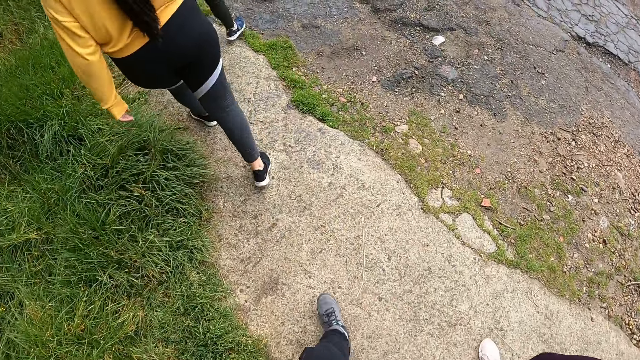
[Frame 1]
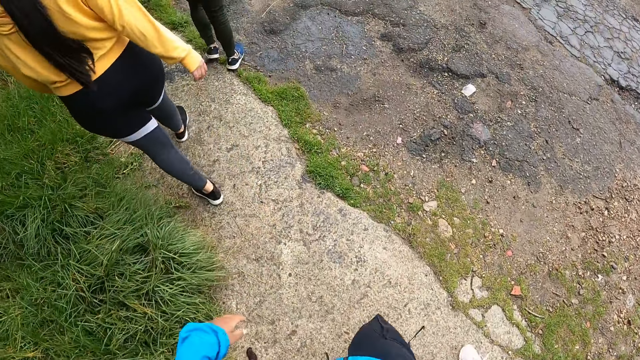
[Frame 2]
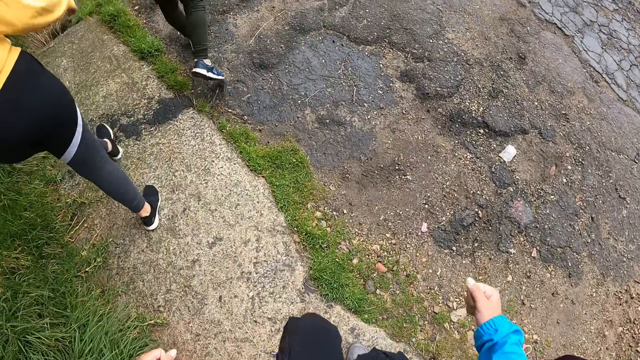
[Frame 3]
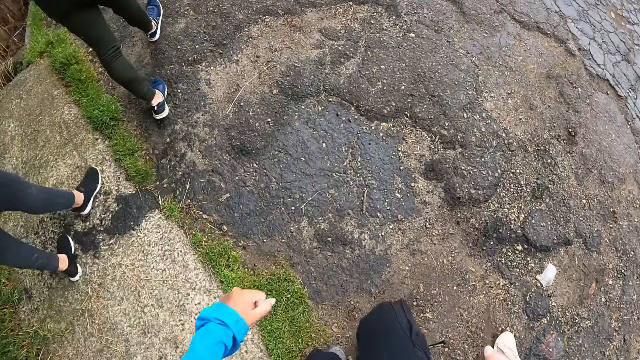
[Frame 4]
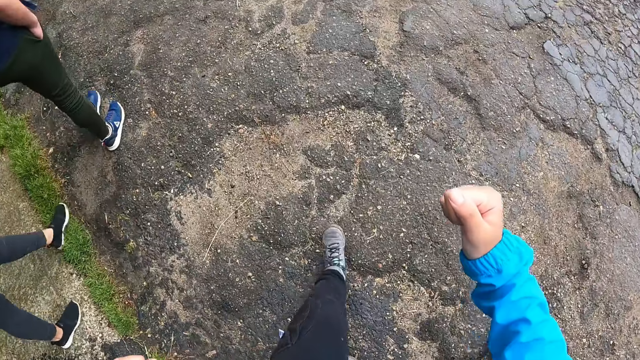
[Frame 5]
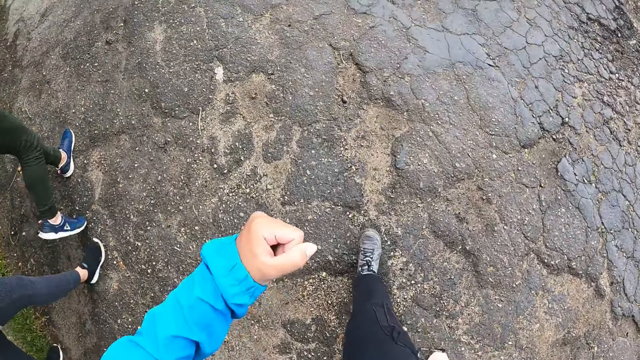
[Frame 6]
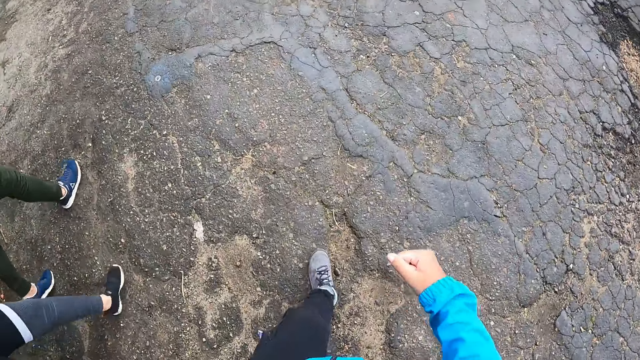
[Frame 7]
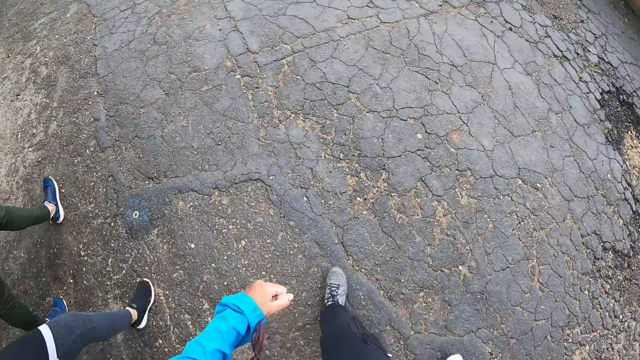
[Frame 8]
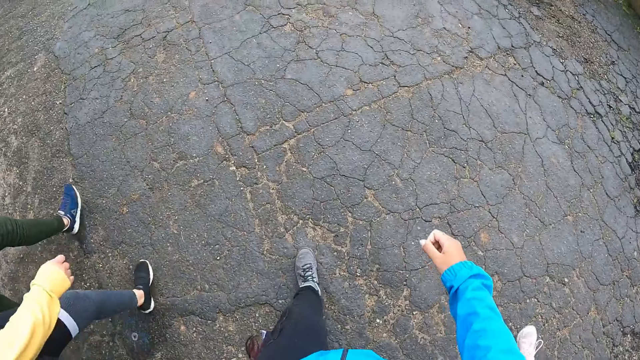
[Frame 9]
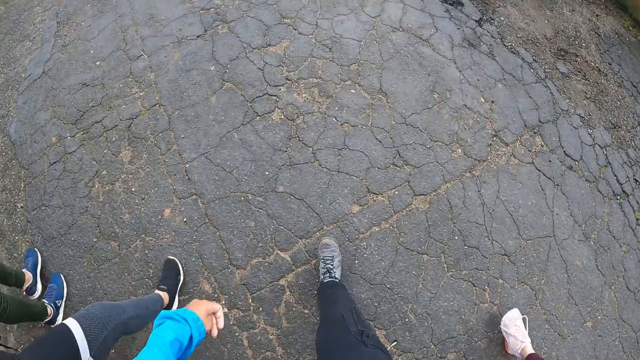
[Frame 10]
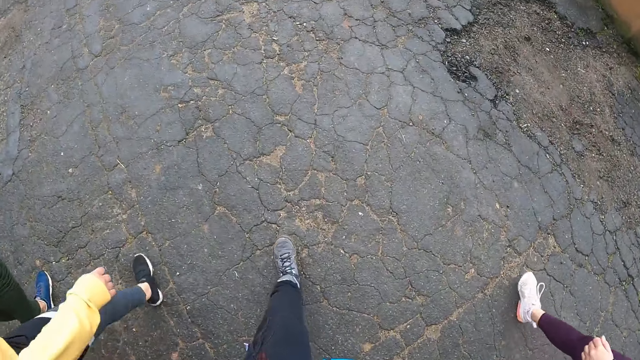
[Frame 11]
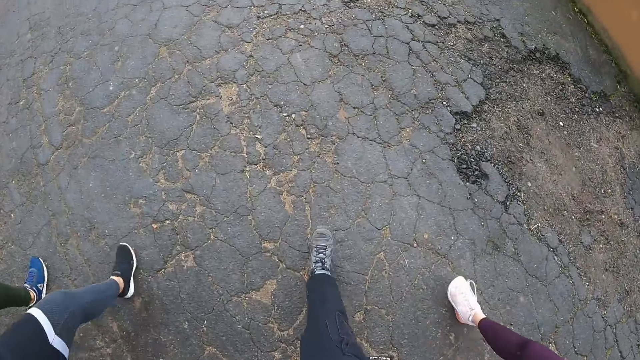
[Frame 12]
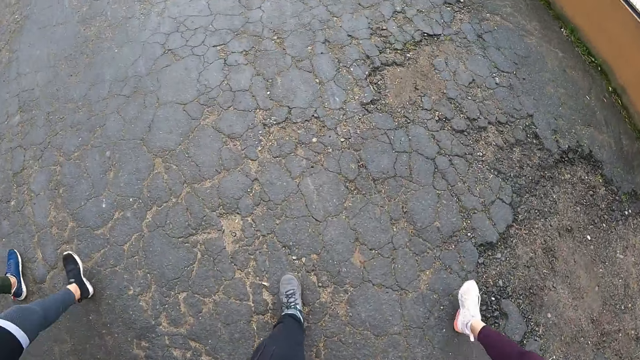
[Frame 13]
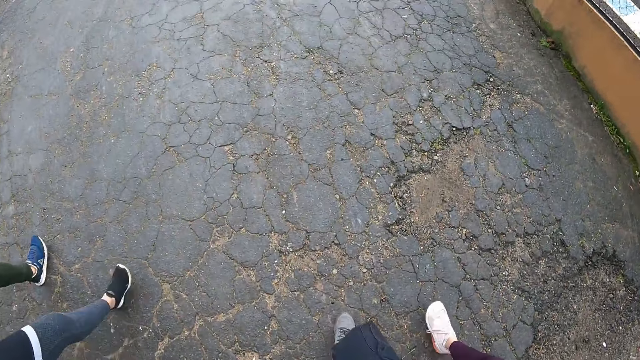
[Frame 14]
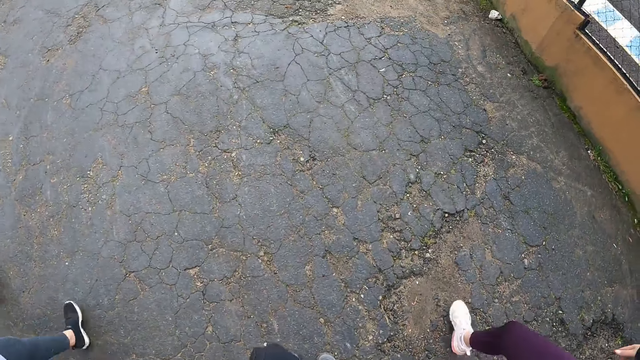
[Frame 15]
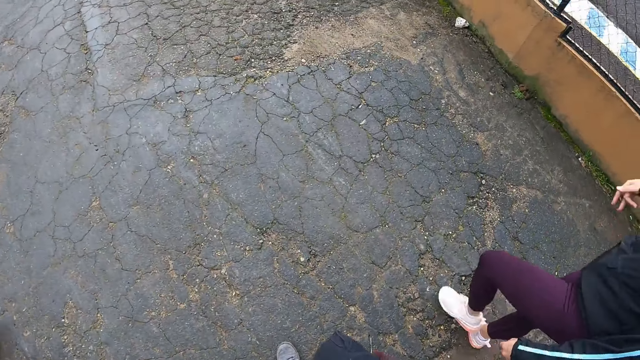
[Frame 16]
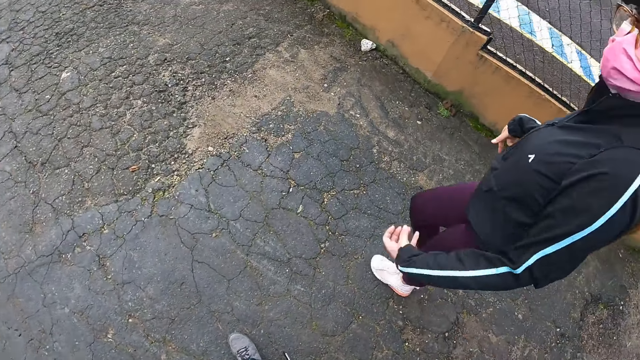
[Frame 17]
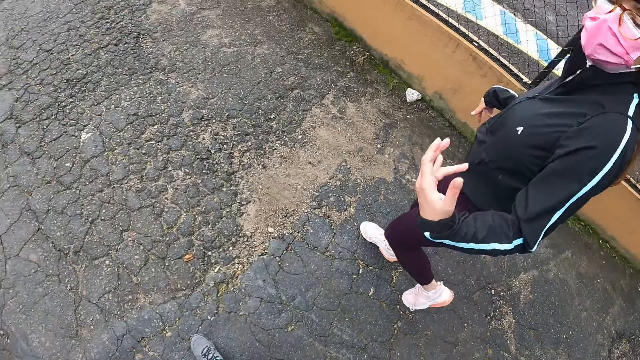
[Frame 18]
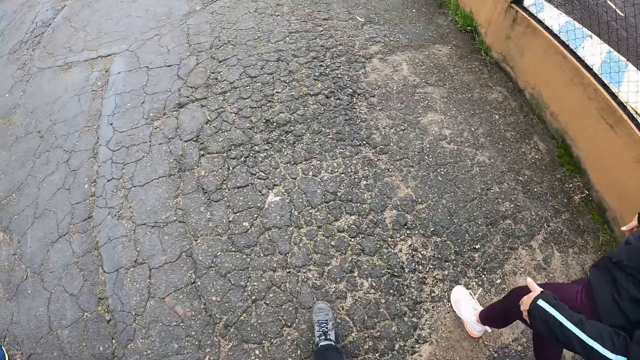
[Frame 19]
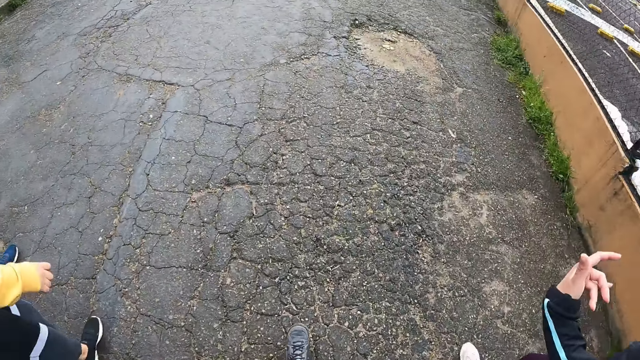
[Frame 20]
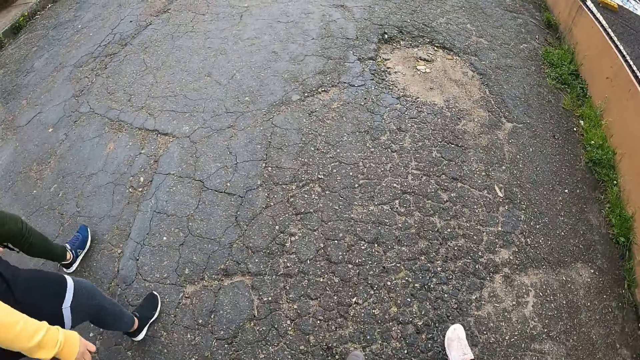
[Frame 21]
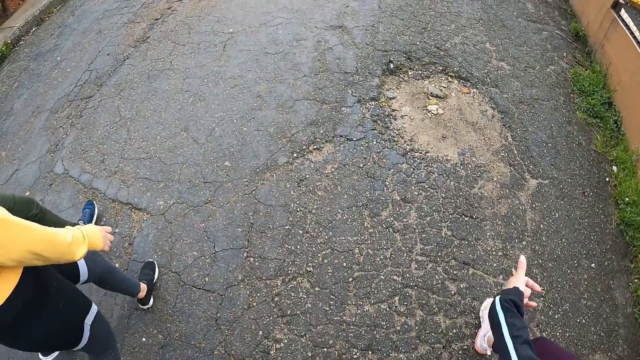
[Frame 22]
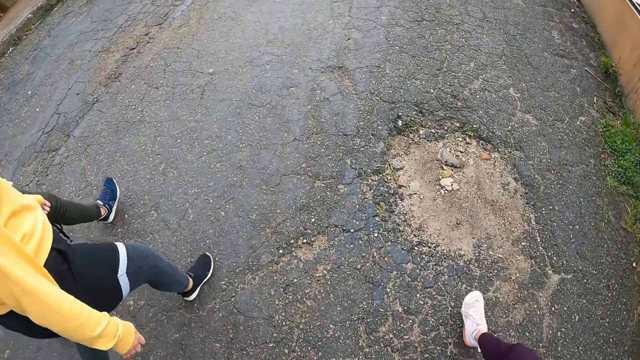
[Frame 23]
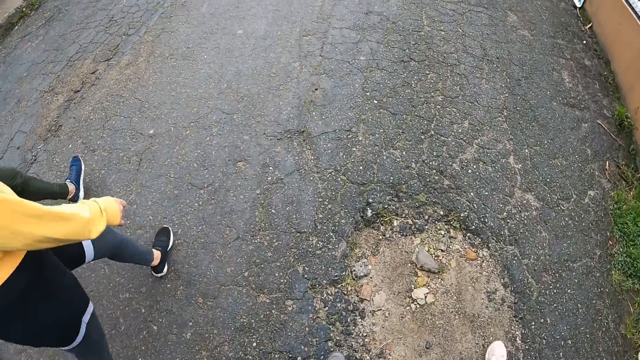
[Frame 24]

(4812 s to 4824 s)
The camera wearer folds her hands. She walks around.

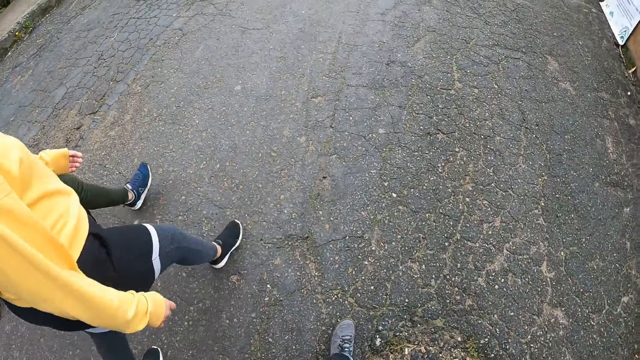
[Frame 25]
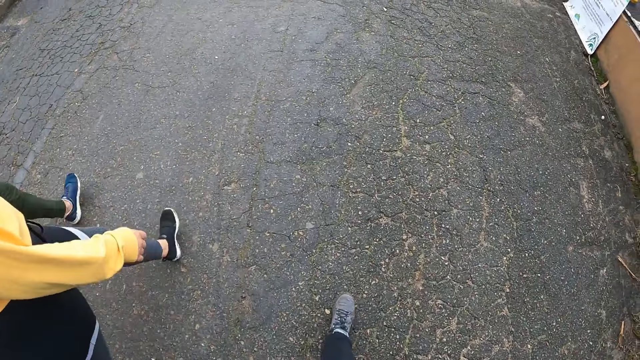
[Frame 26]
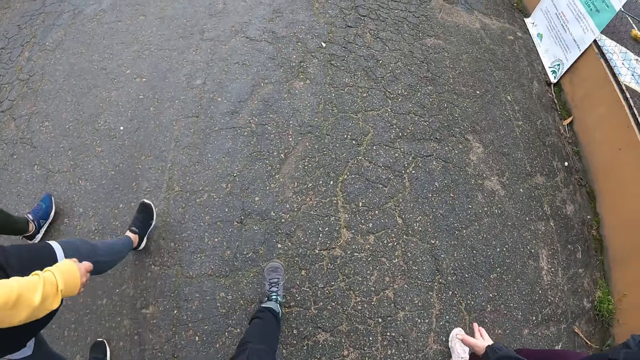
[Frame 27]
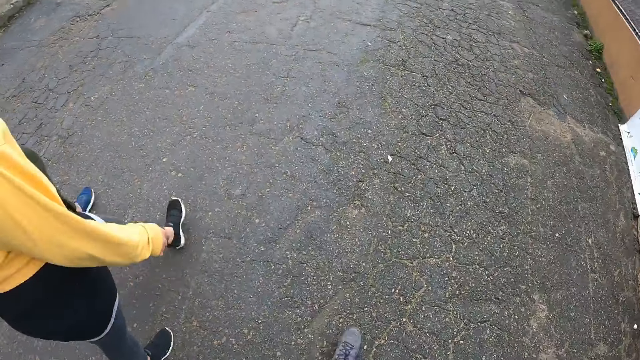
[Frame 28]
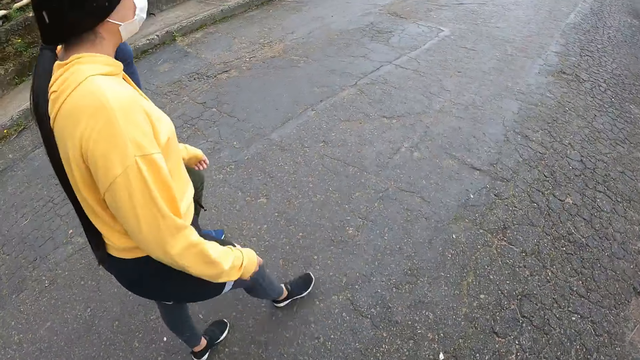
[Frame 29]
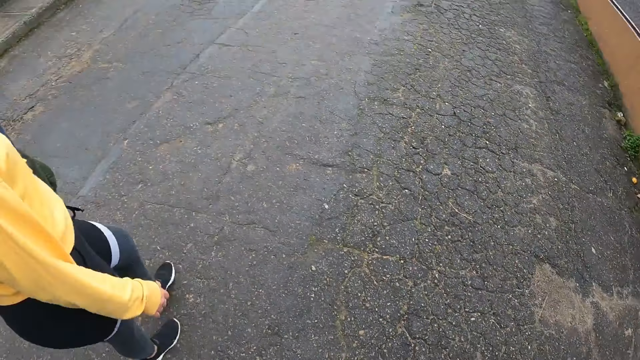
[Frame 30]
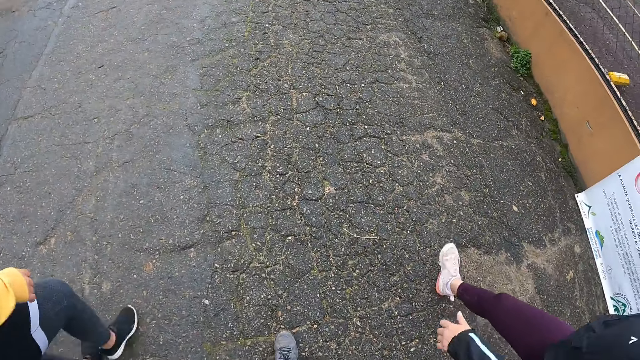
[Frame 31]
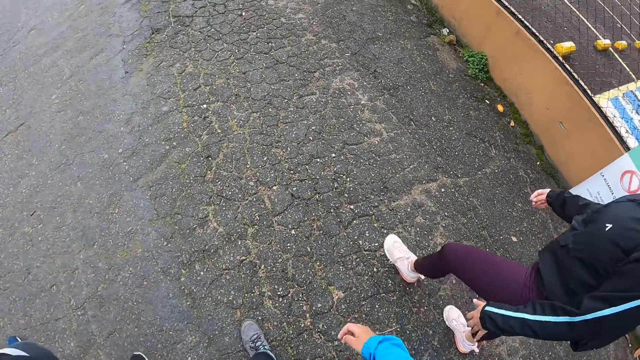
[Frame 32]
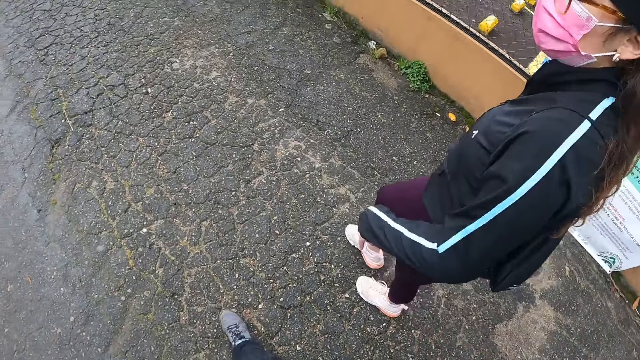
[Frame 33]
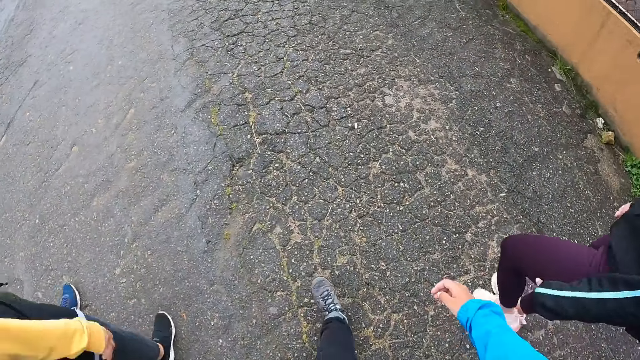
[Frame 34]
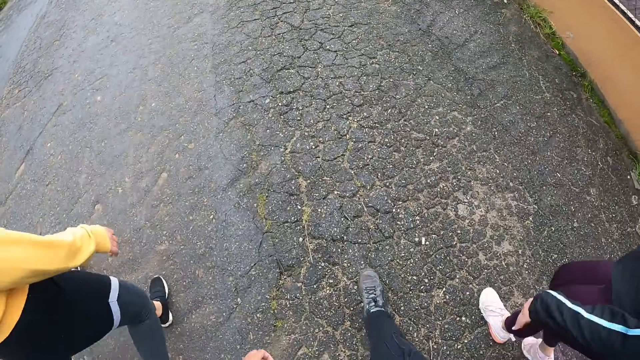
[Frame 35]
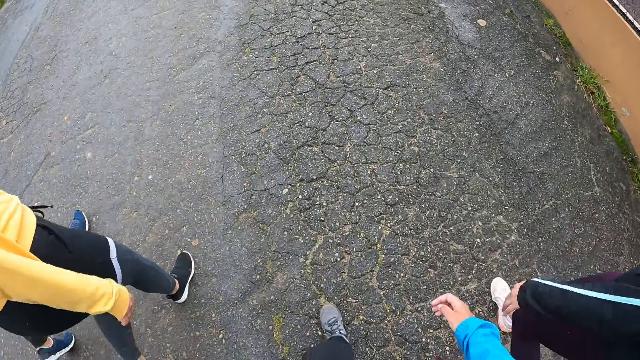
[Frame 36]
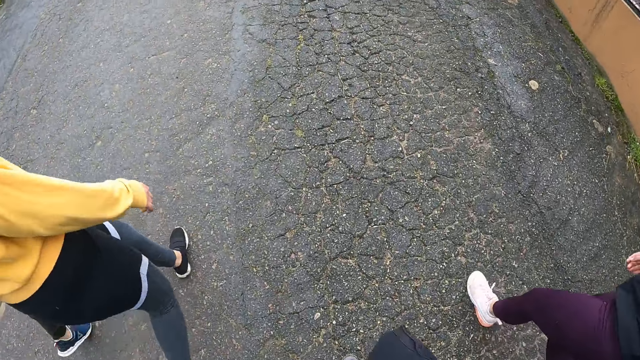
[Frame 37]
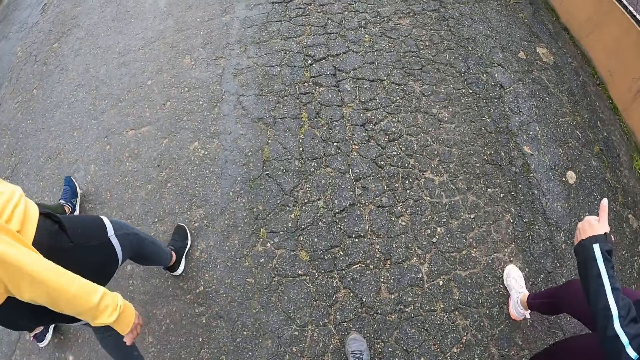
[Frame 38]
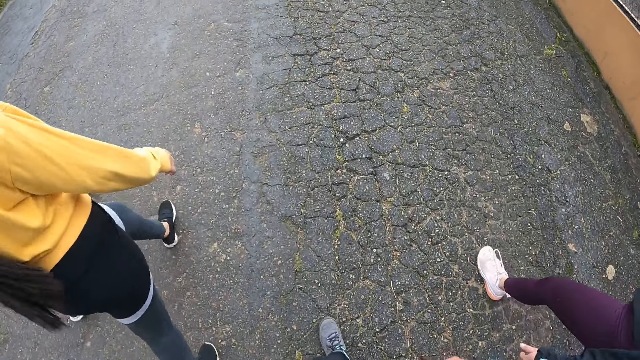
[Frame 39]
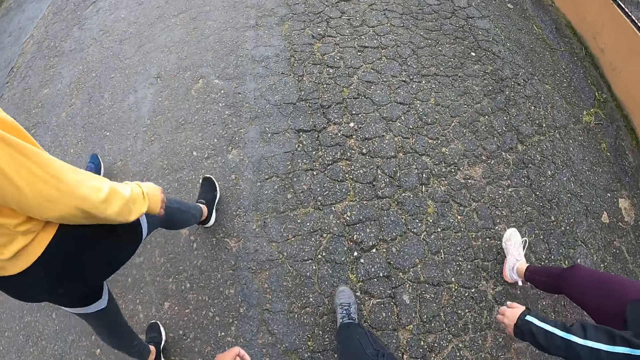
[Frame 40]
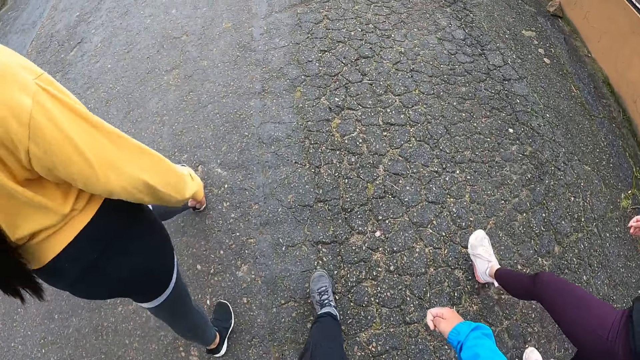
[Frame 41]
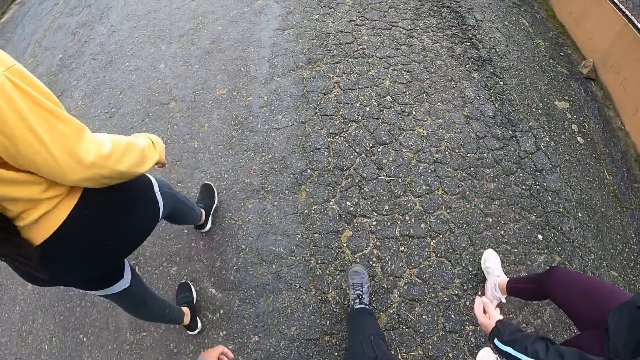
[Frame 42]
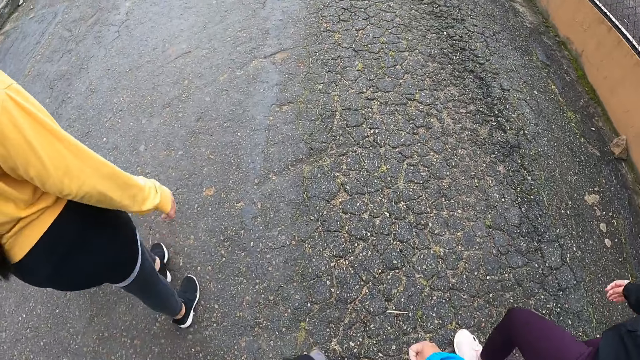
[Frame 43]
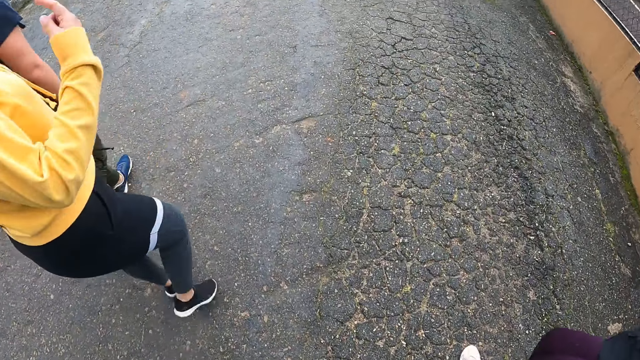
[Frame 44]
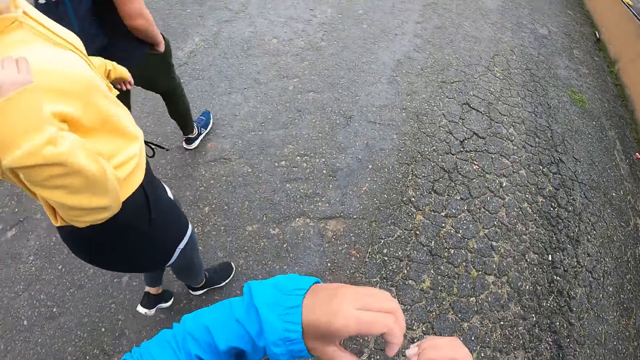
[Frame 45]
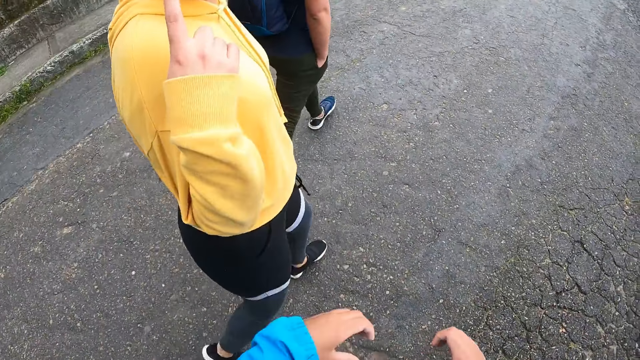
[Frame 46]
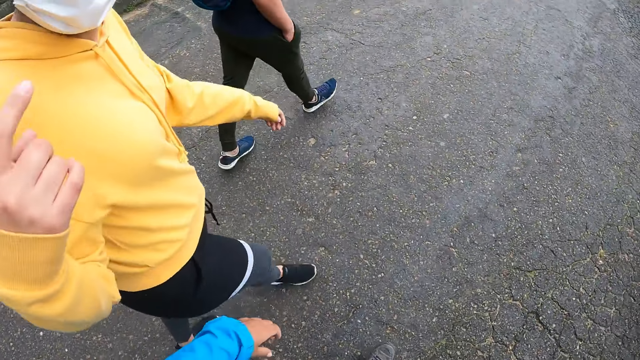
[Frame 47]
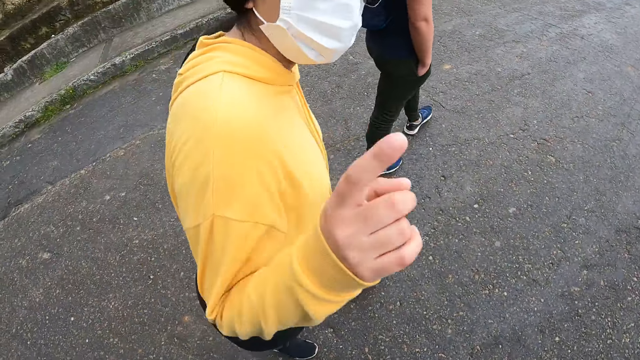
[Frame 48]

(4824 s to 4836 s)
The camera wearer raises her hand. A woman raises her right index finger.
